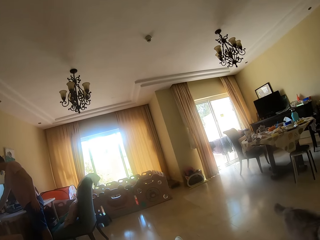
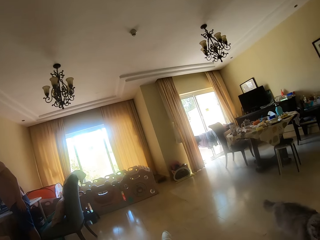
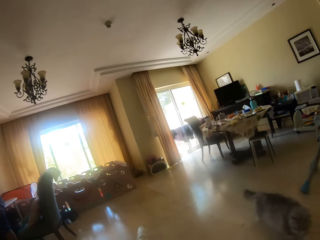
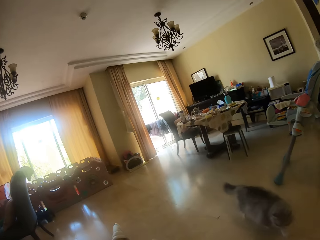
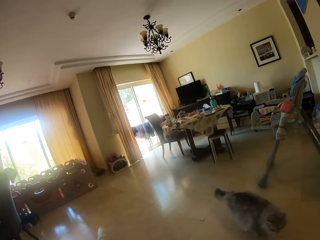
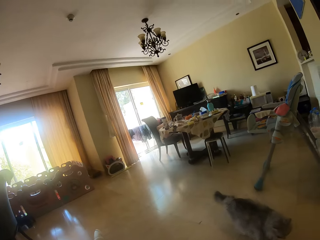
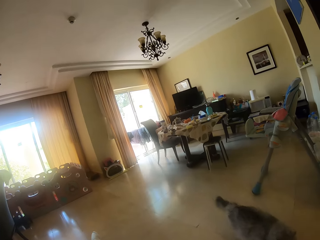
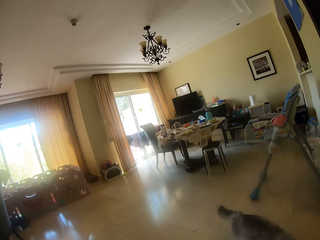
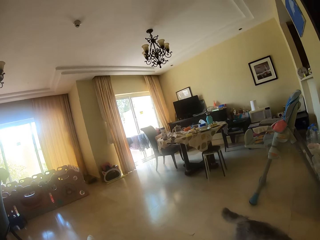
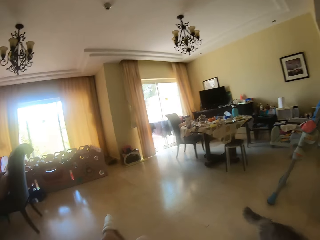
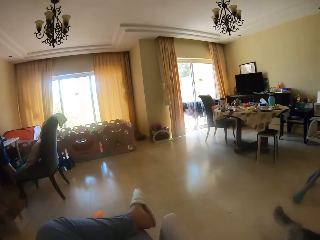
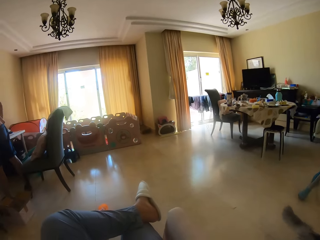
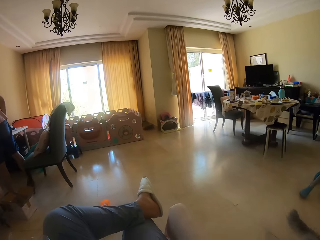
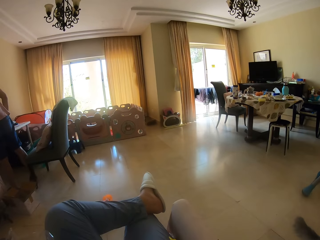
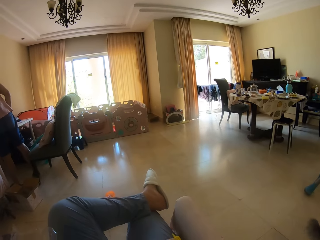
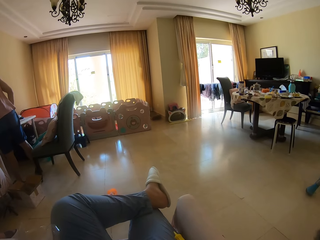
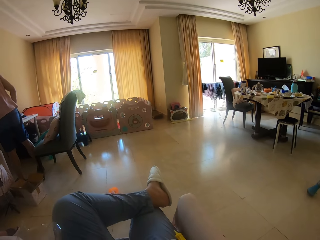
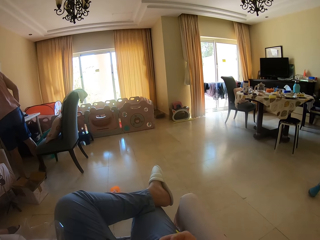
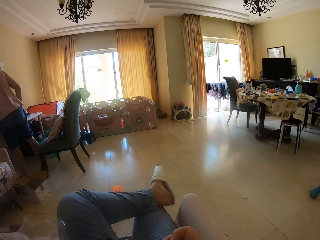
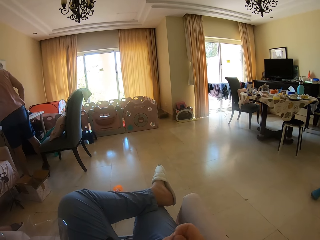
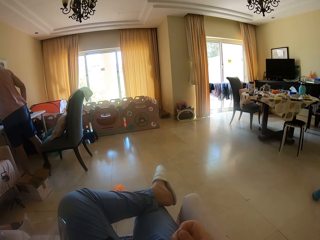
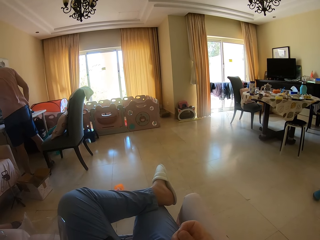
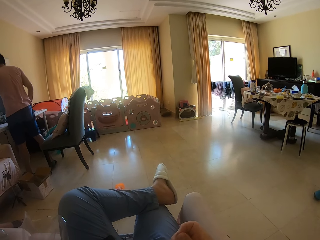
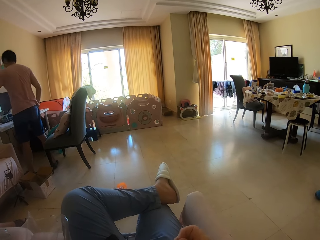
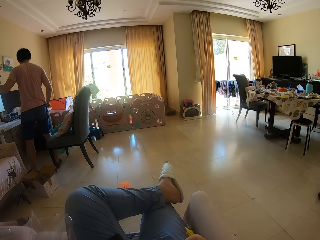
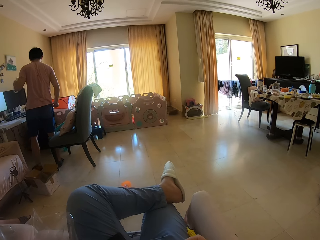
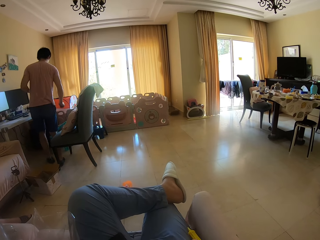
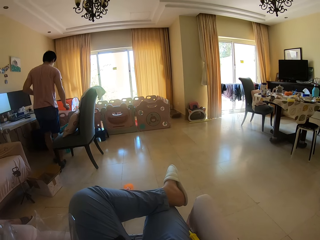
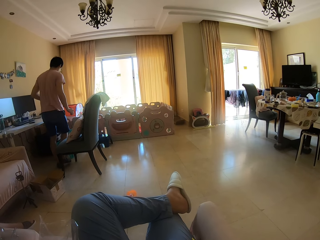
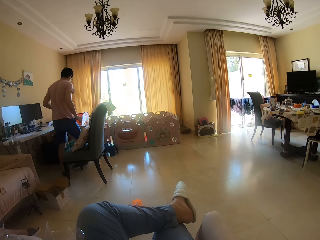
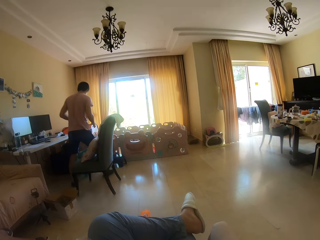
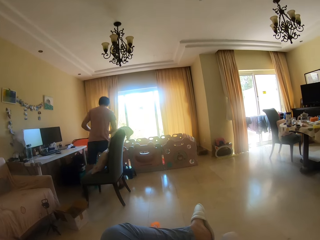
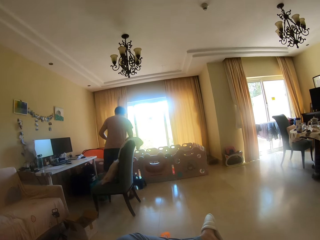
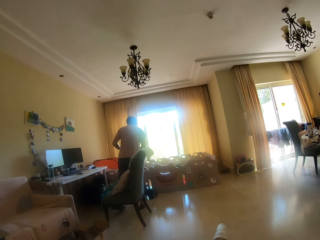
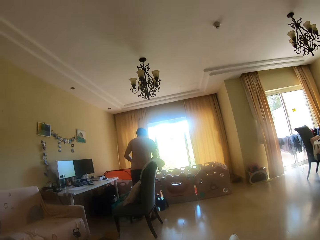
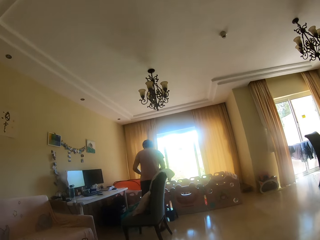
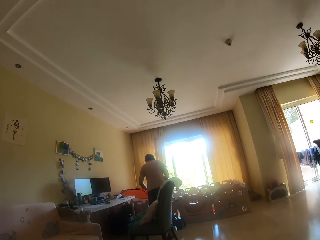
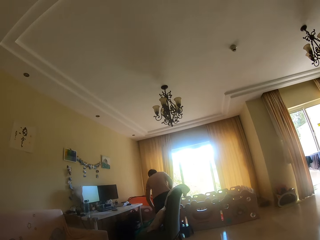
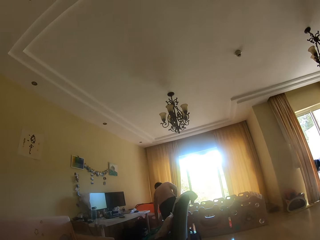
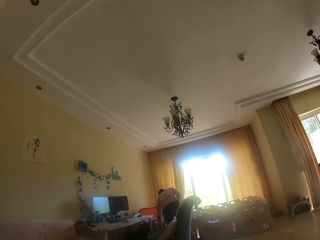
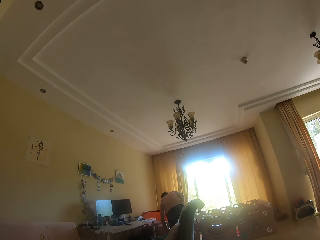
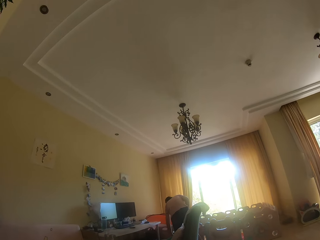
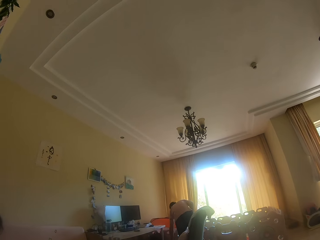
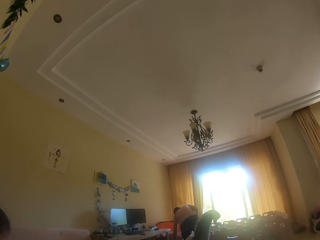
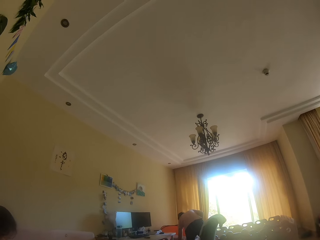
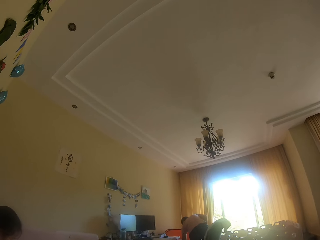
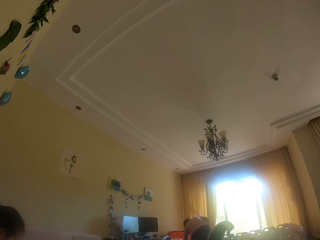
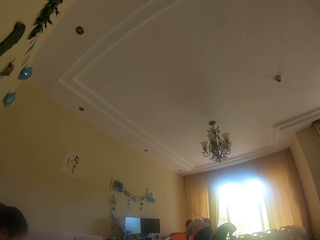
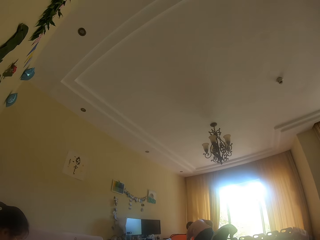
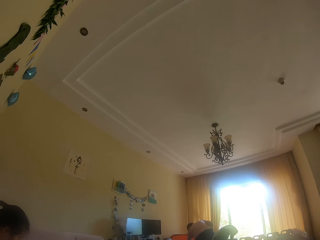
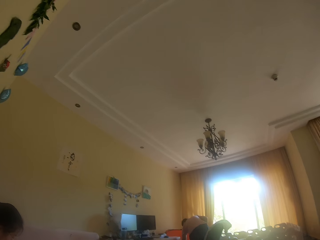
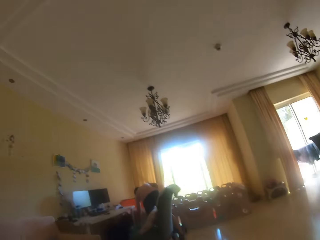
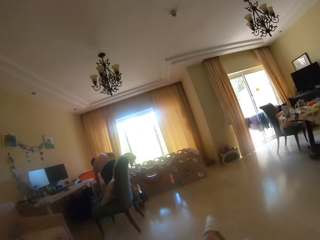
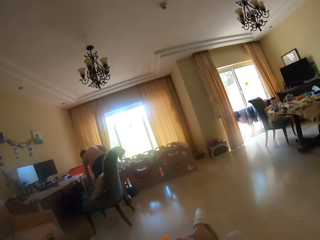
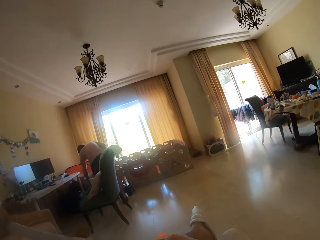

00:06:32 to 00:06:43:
The camera wearer looks around the house. A man walks to the other side. The man bends to the other side.

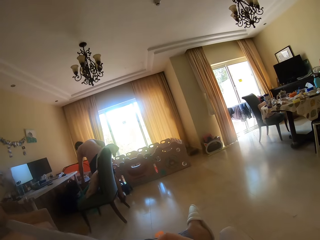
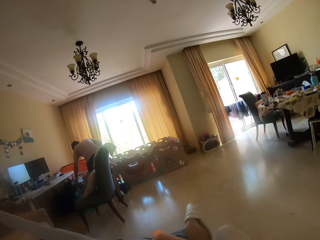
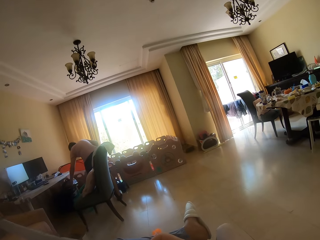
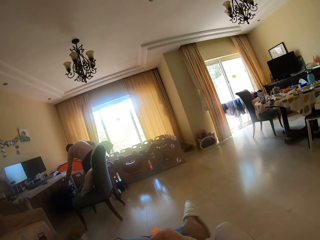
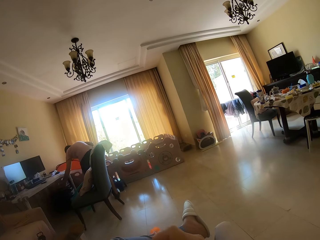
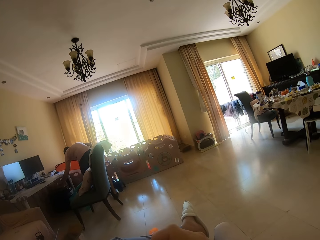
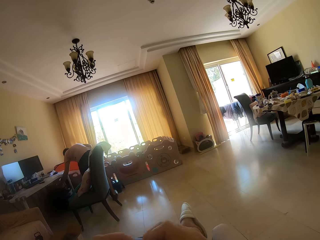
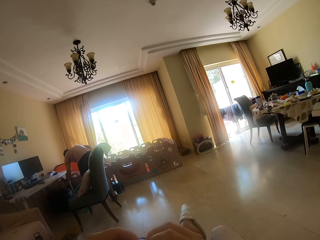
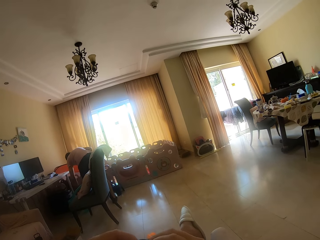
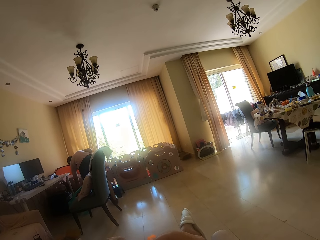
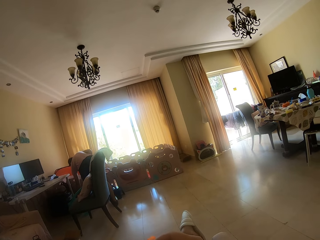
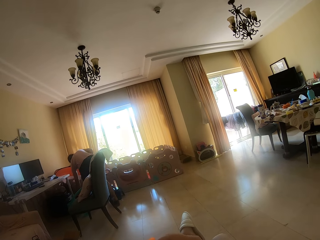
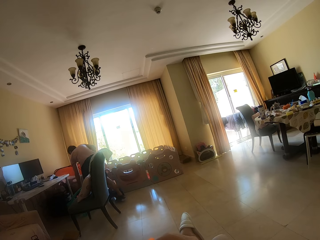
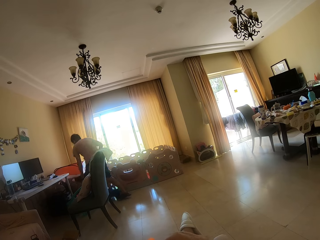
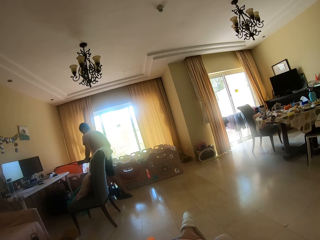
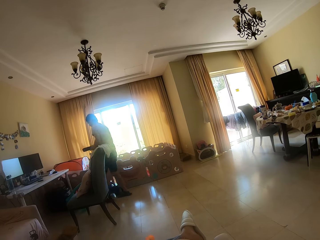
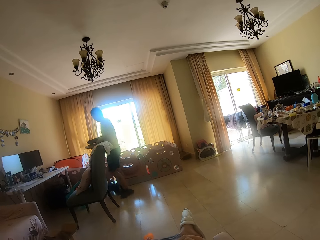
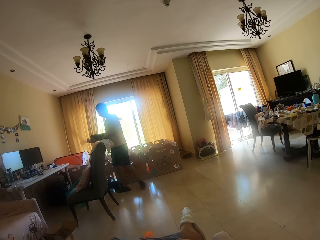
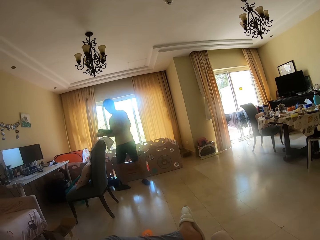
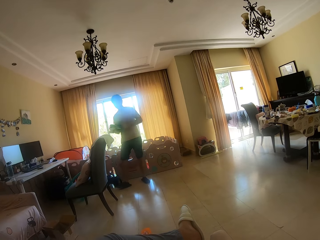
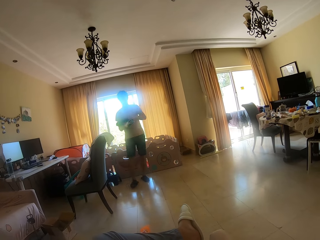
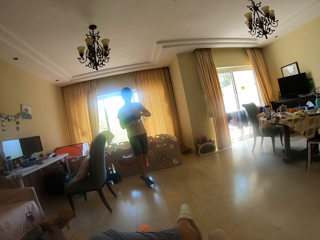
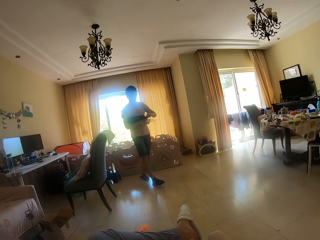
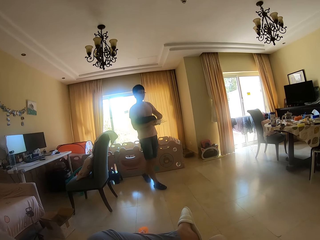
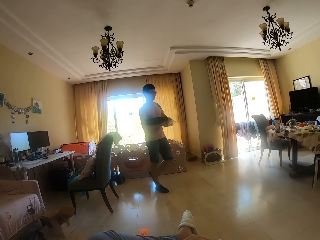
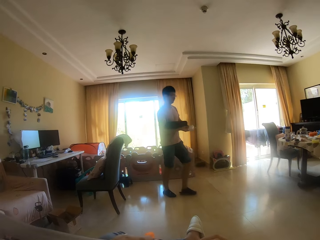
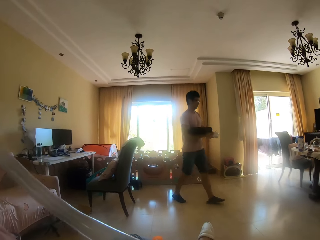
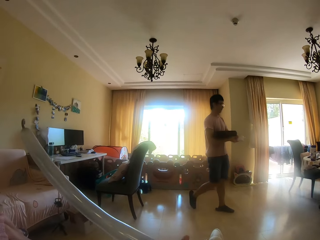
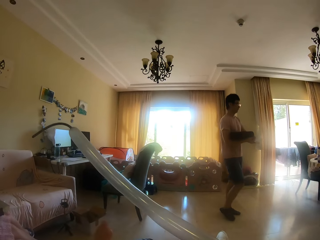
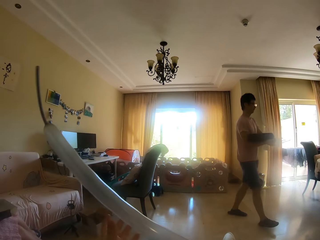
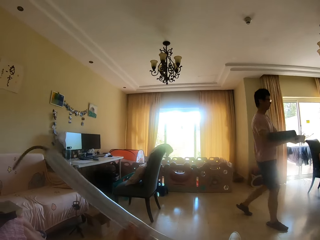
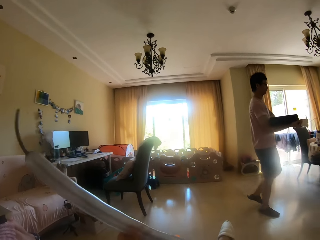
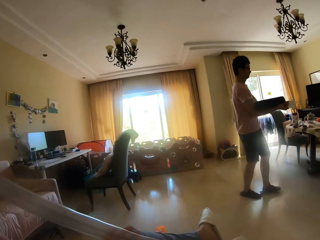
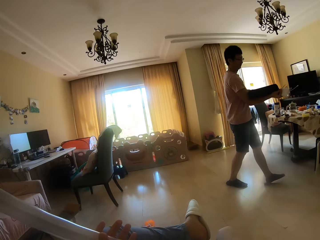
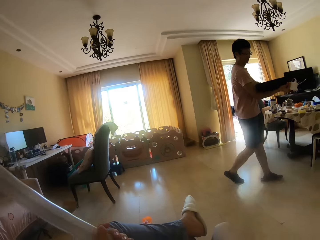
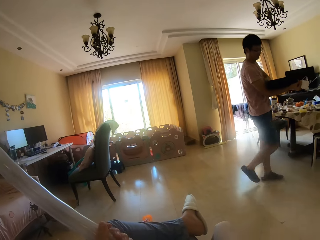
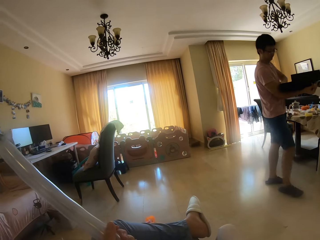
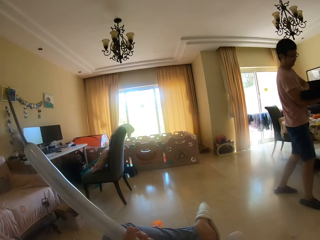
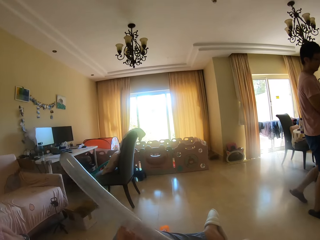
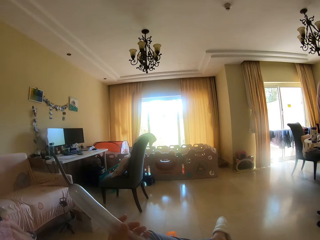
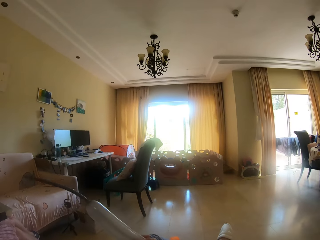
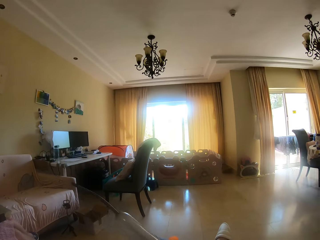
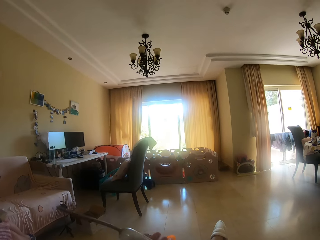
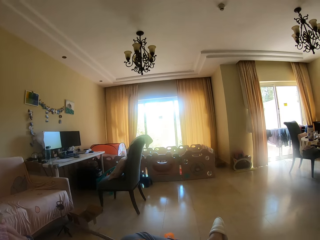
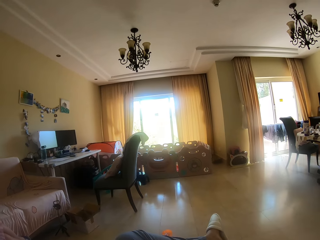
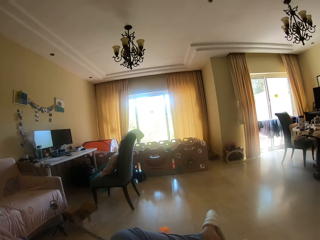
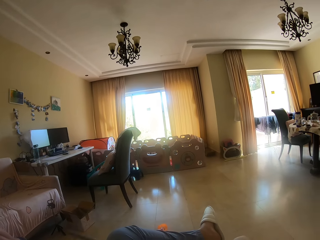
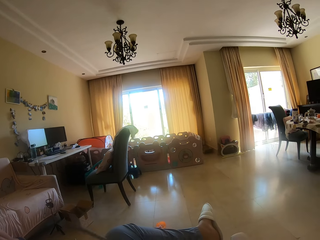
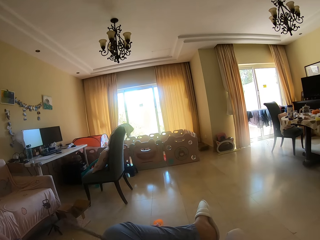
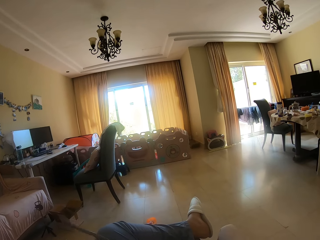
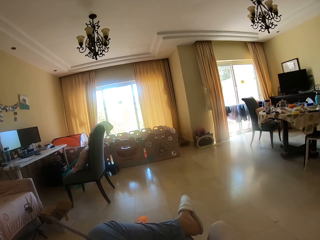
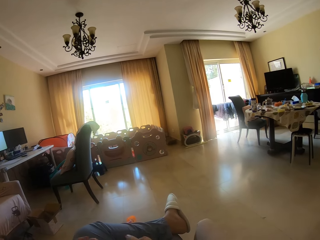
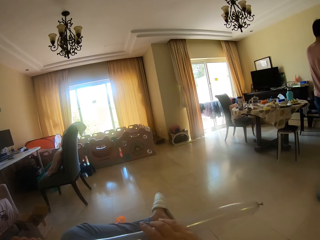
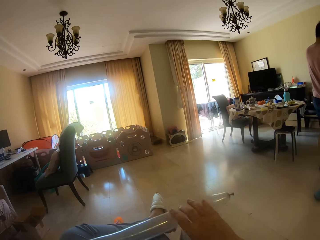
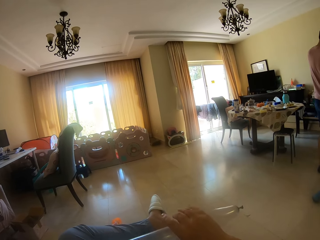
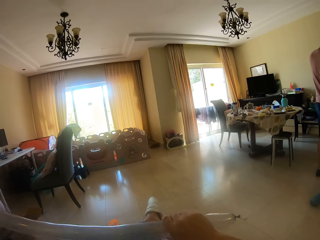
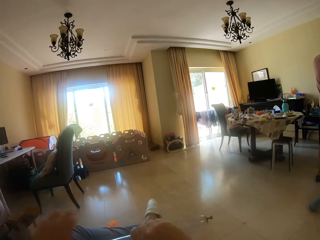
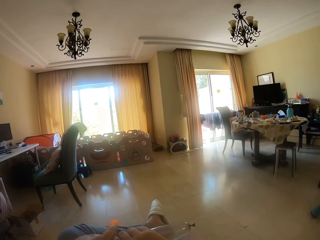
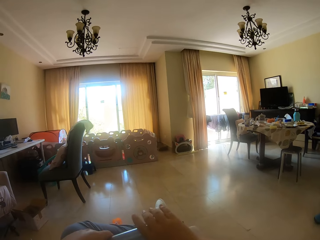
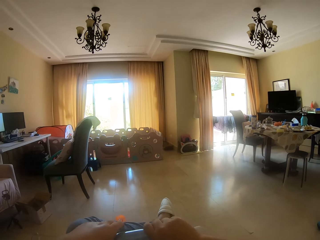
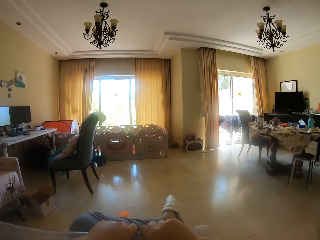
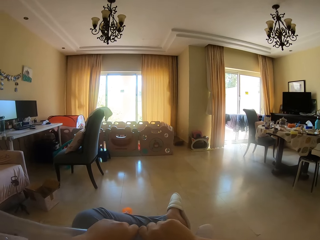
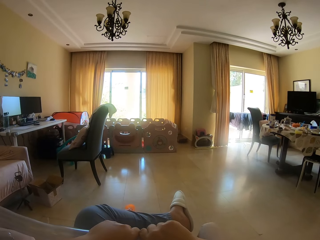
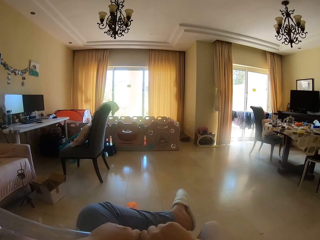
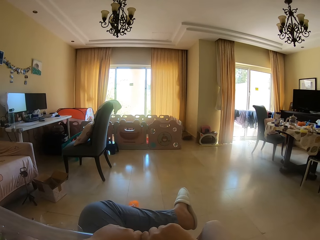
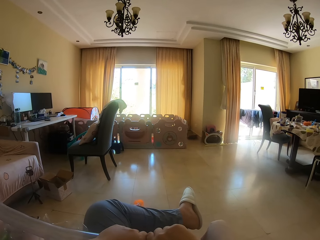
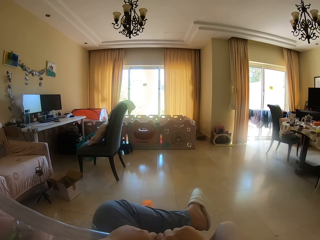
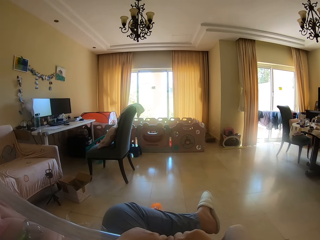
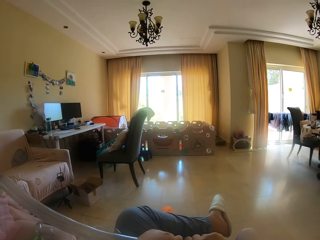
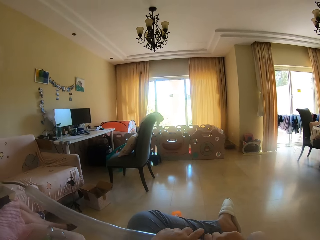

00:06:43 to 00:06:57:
A man carries a container. The camera wearer moves the inflated balloon. The man moves items beside the table. The man puts the container down and moves a hand towards the floor. The camera wearer moves the right hand. The man lifts a bag, holds the bag, puts the bag on the other hand, opens the bag and walks around the house. The camera wearer moves the inflated balloon. They hold the inflated balloon. They press the inflated balloon. They shape the balloon. They press the inflated balloon. They move the inflated balloon. They press the balloon. They hold the inflated balloon. They press the balloon.
